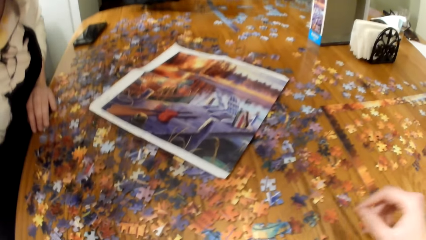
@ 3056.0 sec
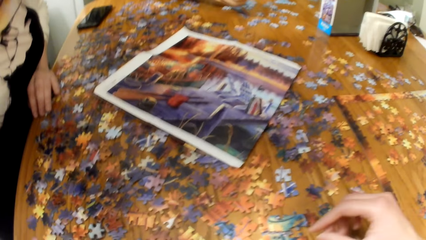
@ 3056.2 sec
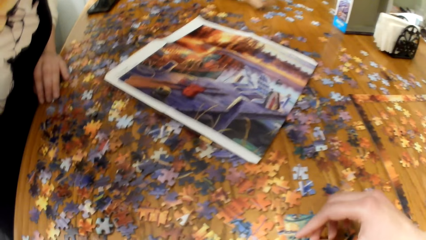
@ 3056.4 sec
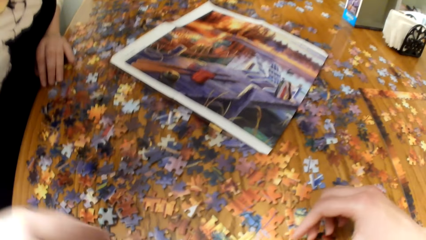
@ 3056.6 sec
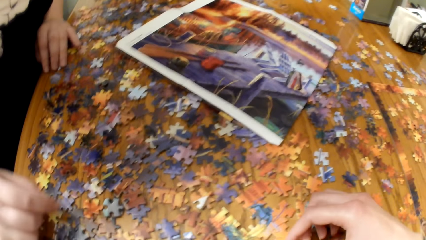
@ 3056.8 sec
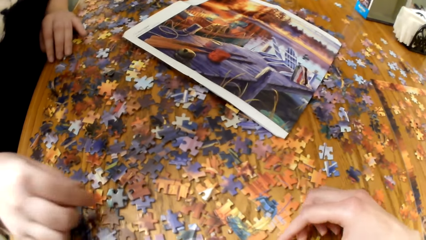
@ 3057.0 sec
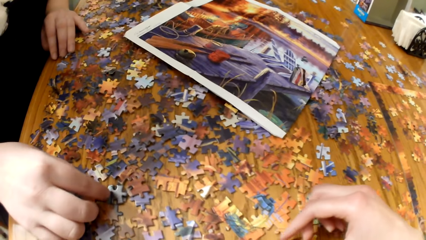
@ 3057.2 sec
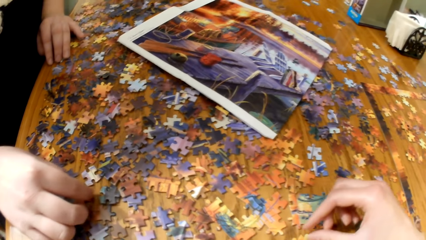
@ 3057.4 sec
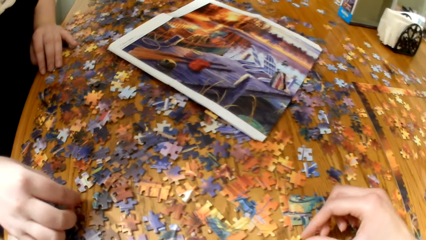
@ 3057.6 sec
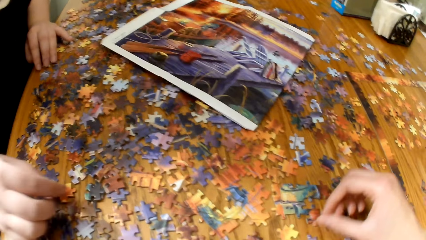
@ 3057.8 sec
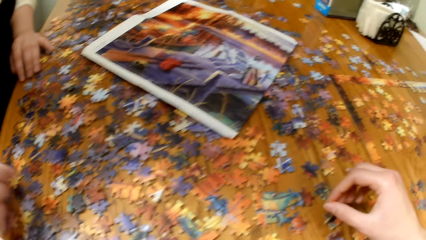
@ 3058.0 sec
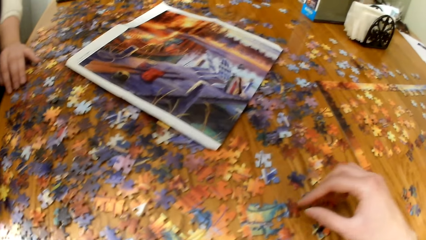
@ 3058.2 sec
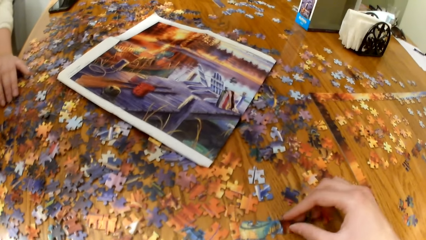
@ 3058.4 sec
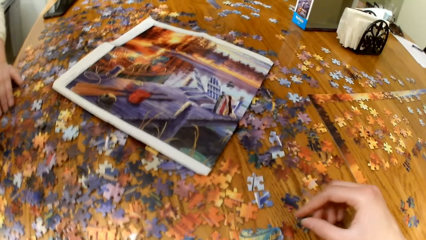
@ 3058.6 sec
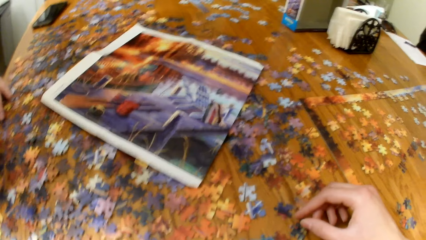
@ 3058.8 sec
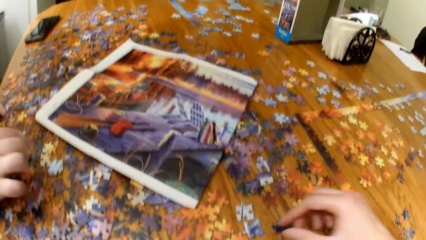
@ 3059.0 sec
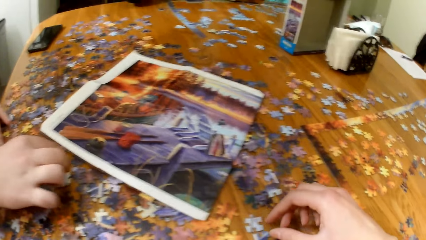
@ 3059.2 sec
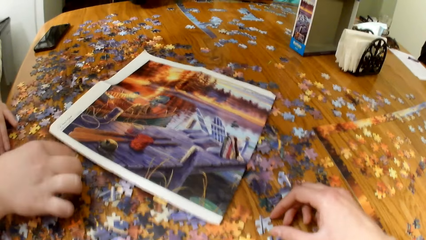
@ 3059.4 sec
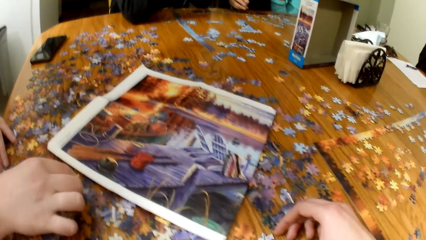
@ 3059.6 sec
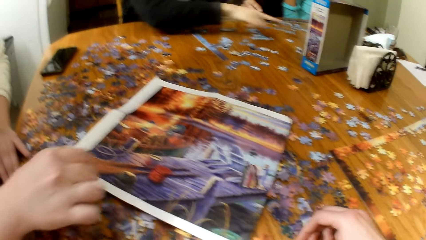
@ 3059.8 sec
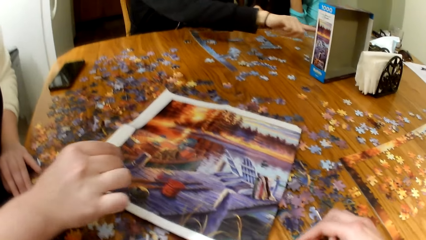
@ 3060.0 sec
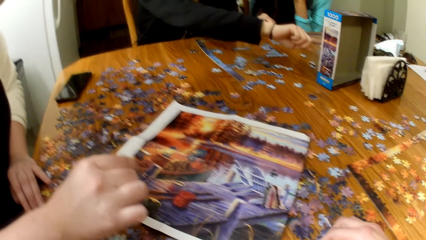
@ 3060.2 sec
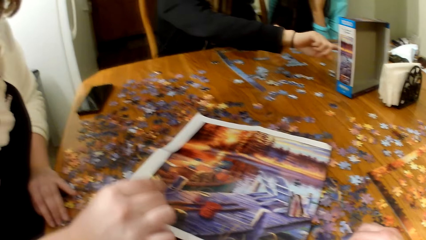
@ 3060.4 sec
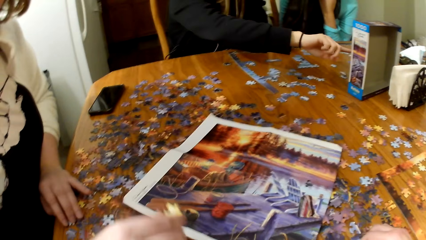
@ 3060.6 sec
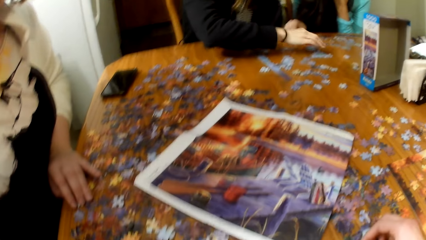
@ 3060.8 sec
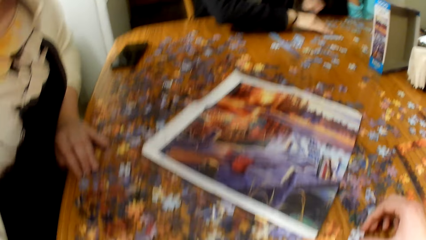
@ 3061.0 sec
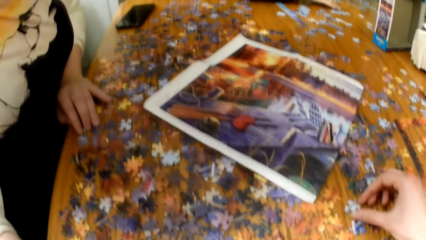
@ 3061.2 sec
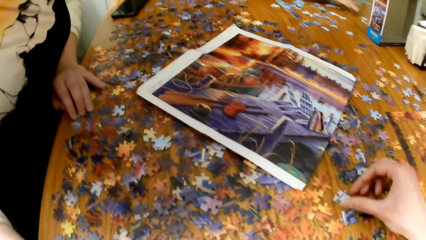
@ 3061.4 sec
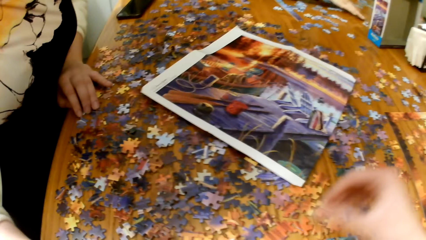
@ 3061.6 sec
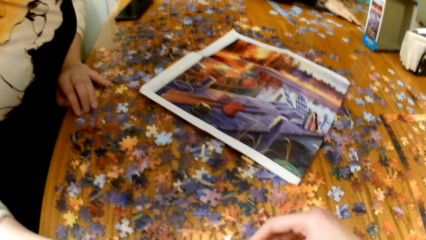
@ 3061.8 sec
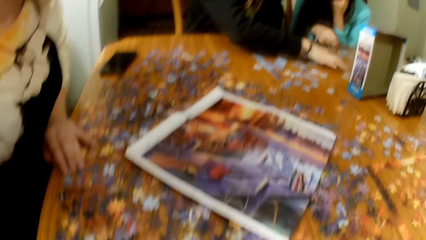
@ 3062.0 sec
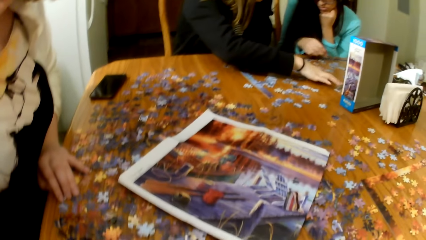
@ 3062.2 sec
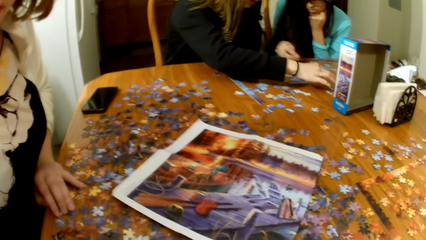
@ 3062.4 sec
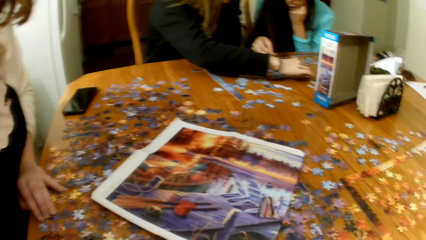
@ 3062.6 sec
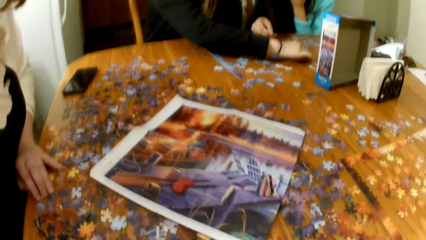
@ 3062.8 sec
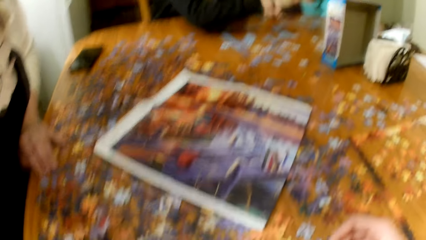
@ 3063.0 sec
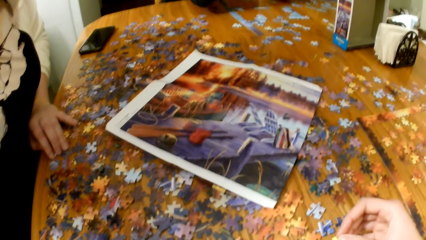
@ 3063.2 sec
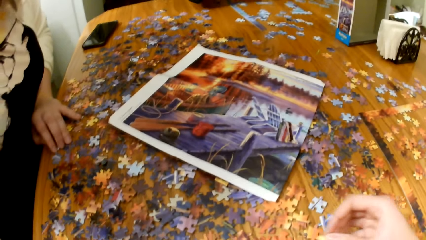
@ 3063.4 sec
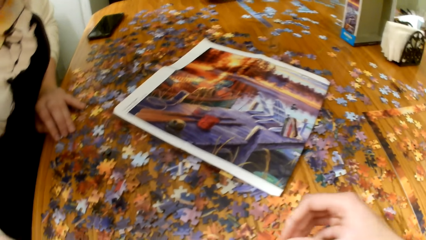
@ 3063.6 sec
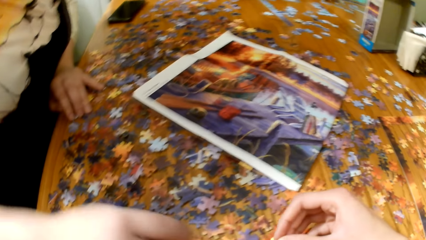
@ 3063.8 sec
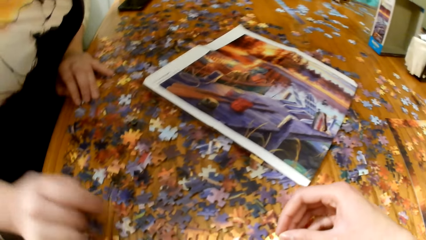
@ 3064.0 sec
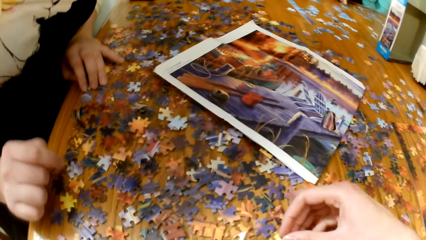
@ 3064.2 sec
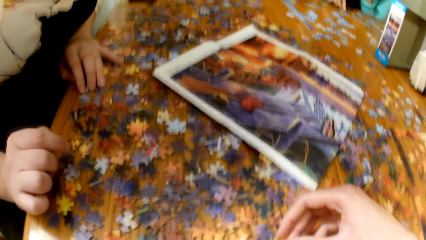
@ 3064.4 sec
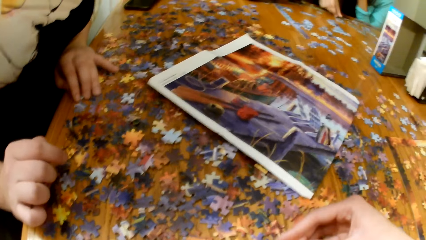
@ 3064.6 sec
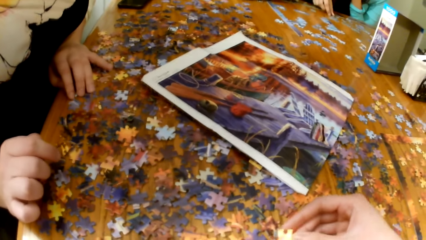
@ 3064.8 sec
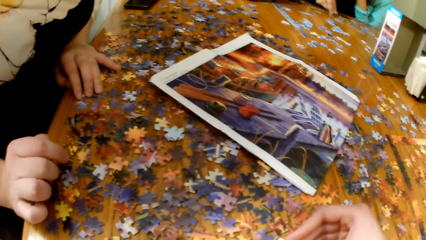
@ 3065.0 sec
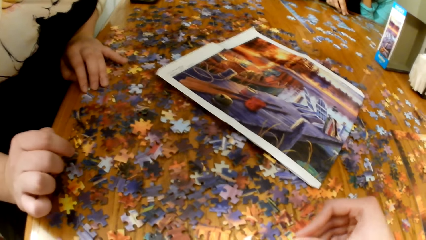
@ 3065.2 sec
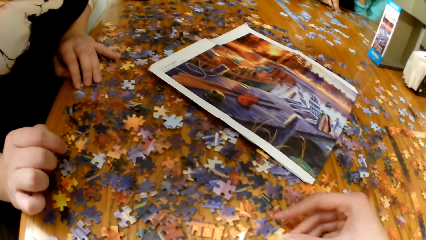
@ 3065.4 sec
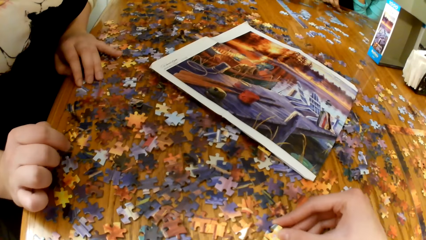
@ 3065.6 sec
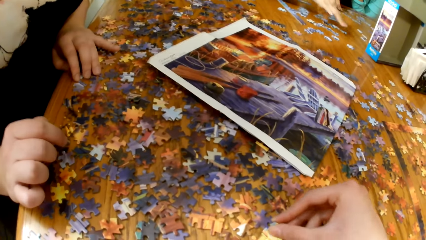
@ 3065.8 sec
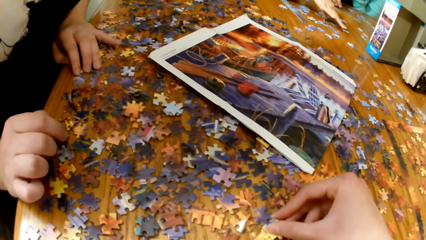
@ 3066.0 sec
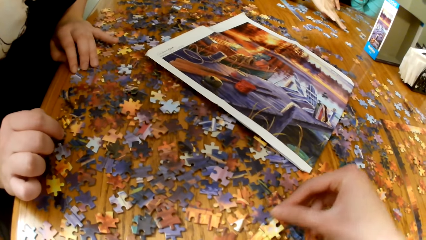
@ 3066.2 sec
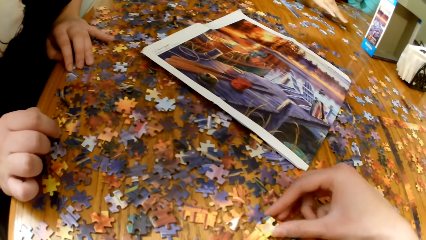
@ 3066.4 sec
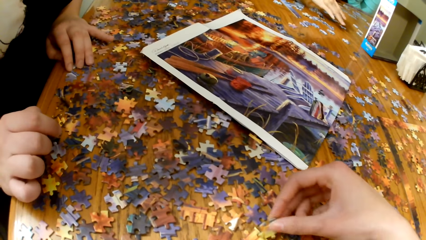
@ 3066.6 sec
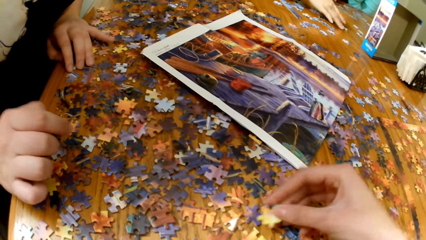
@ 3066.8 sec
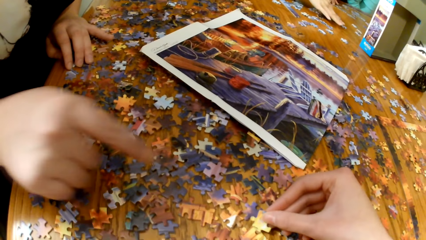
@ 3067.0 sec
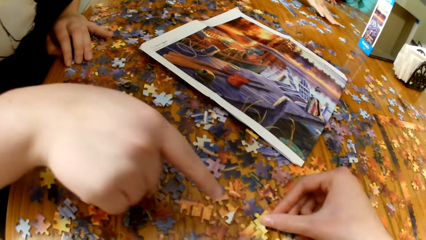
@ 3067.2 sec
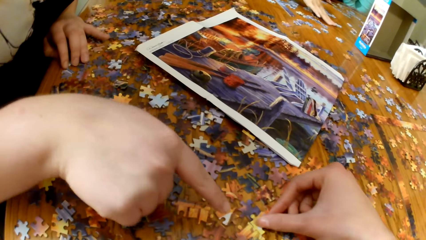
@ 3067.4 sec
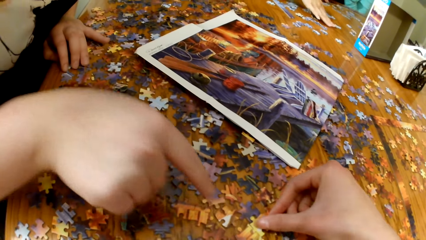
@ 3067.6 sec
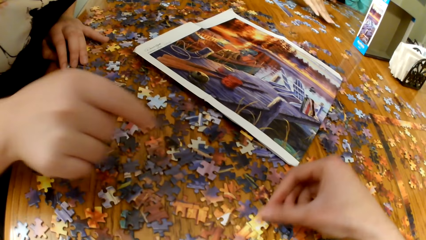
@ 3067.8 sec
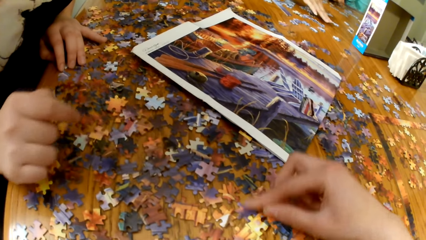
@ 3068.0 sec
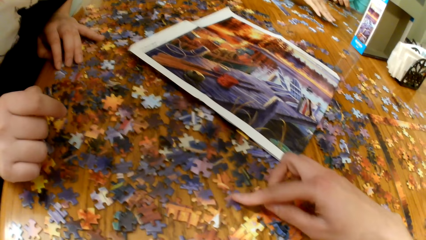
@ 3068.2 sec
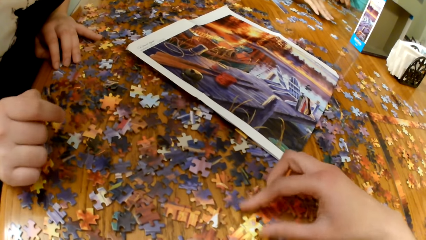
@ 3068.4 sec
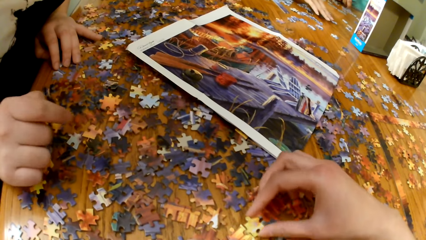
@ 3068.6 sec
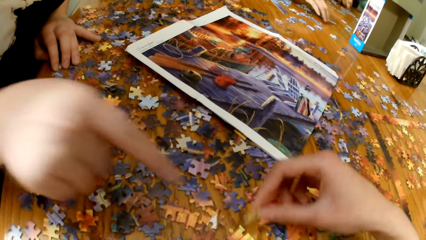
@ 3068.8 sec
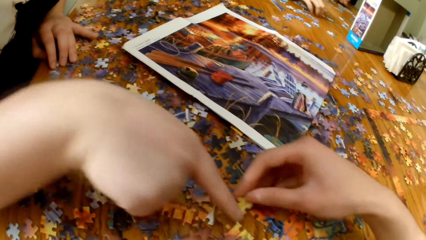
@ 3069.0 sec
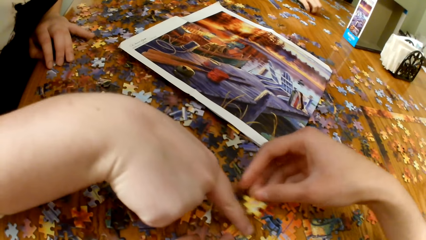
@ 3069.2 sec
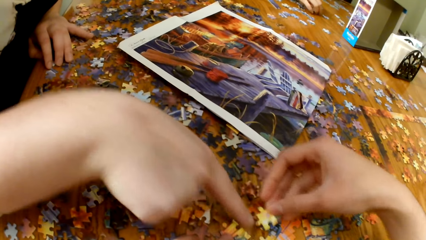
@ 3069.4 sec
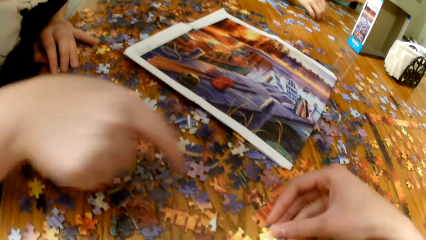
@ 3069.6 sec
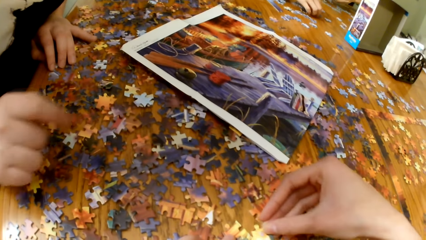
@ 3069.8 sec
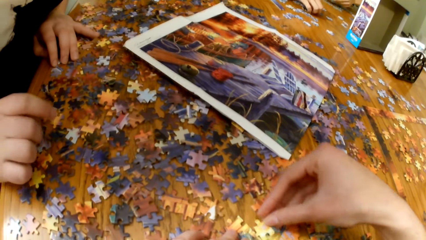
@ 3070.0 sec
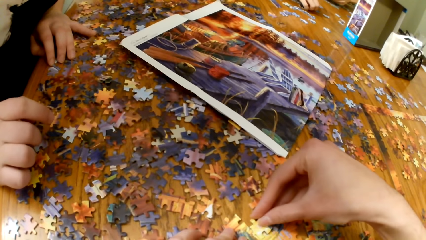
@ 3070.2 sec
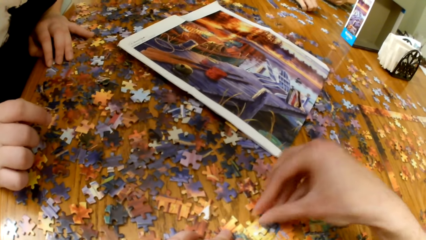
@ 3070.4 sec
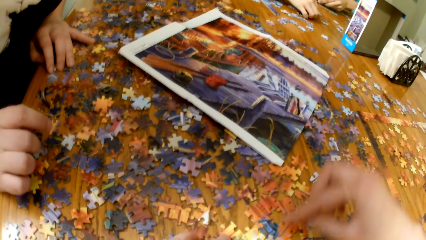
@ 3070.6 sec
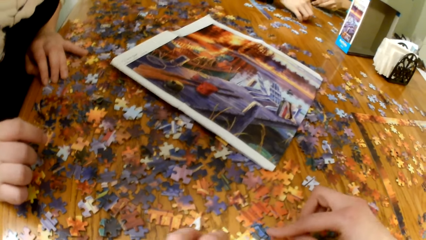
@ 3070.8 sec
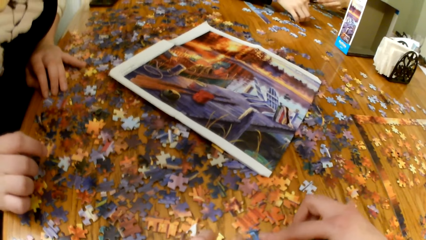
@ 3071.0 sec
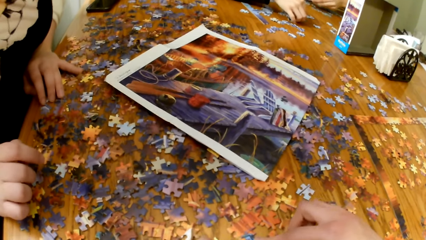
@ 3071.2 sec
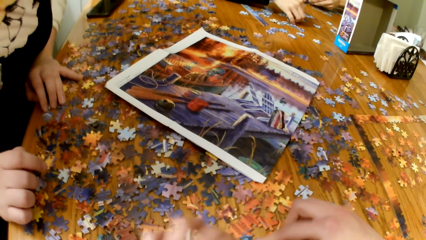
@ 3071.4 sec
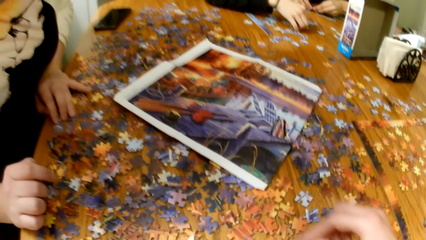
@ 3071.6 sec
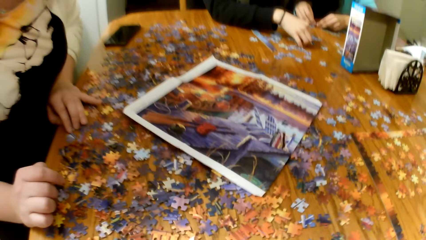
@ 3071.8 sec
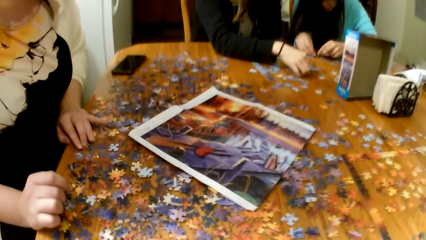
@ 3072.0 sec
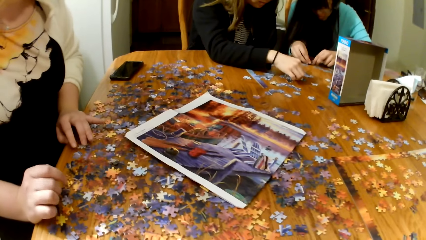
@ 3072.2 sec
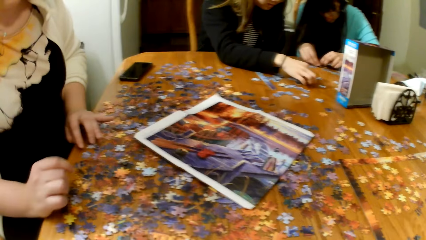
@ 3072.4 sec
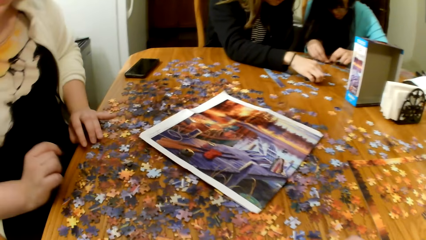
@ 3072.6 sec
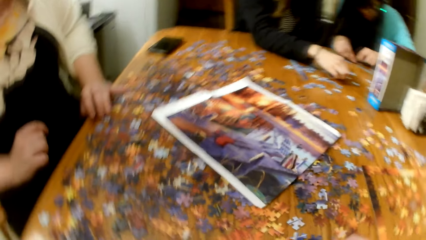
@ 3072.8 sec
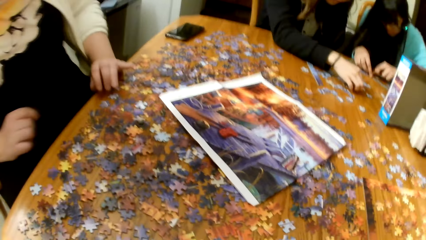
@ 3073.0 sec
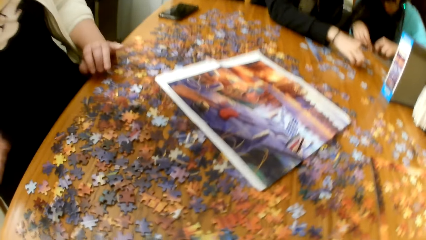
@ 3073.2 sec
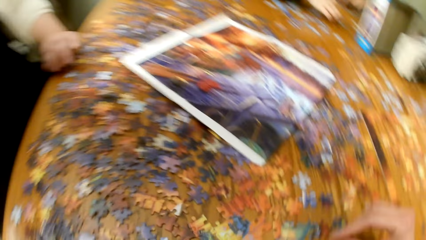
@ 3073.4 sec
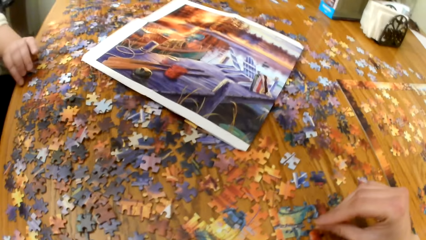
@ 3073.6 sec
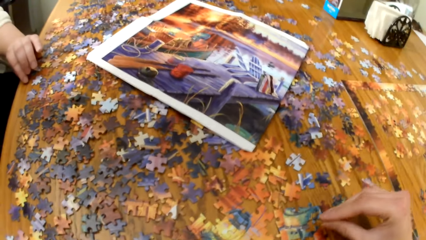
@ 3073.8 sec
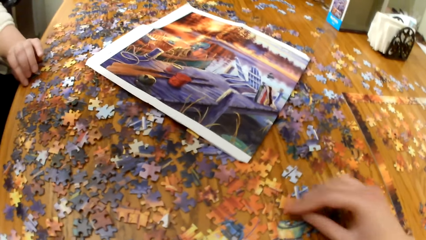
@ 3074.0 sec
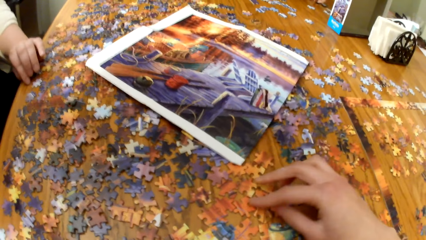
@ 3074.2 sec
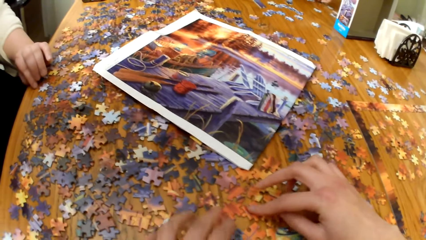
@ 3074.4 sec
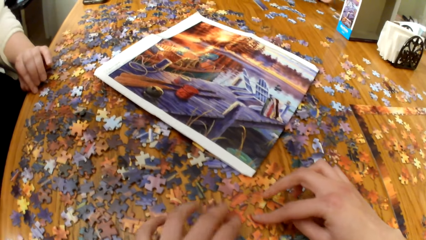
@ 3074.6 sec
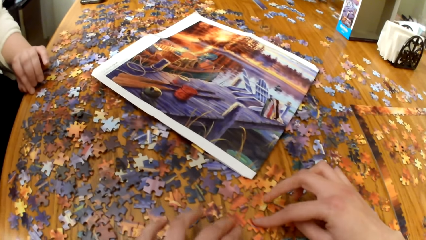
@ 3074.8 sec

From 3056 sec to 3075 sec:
The camera wearer plays the jigsaw puzzle and sorts the game pieces. A lady plays the jigsaw puzzle. The camera wearer plays the jigsaw puzzle. Two other ladies play the jigsaw puzzle.
